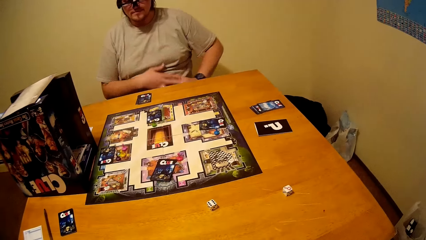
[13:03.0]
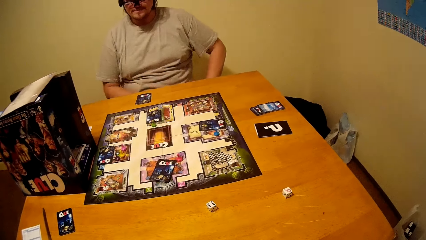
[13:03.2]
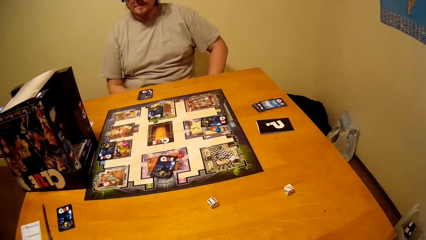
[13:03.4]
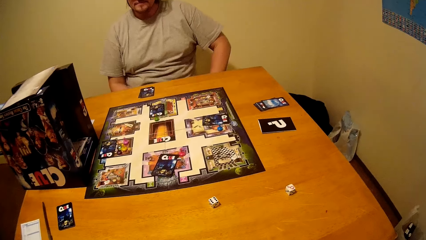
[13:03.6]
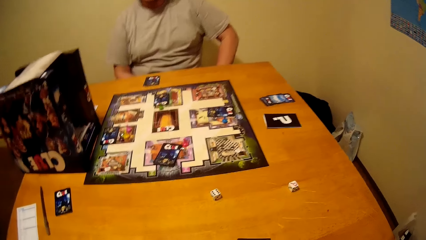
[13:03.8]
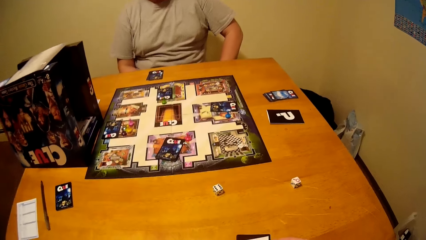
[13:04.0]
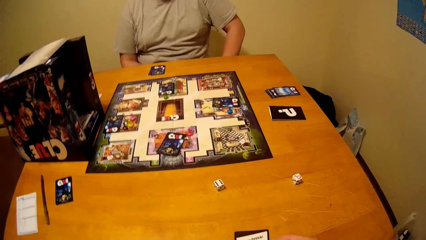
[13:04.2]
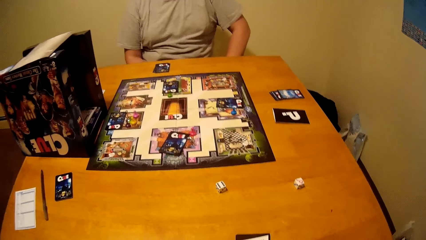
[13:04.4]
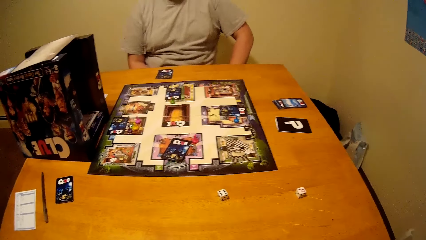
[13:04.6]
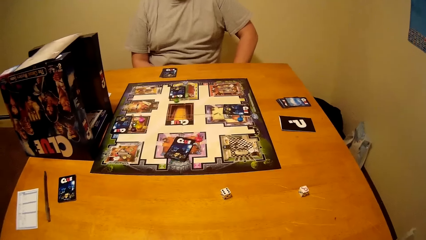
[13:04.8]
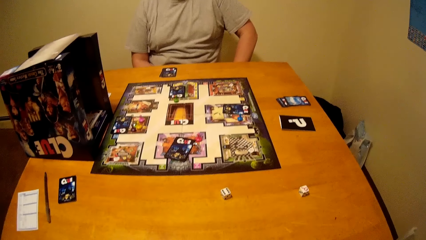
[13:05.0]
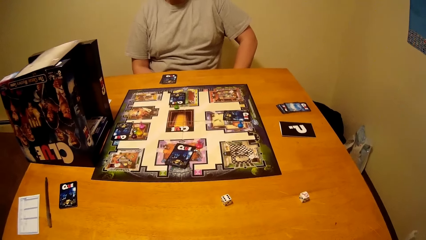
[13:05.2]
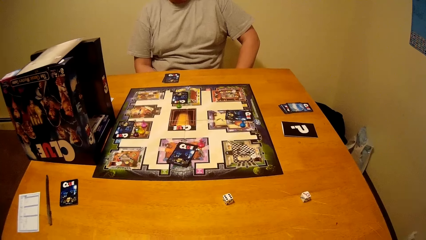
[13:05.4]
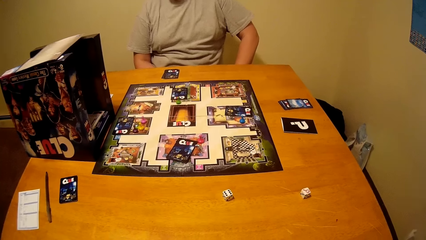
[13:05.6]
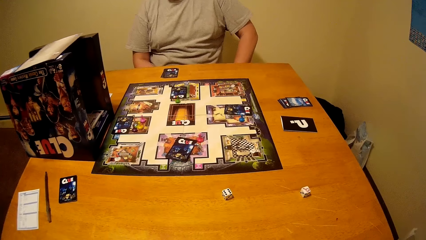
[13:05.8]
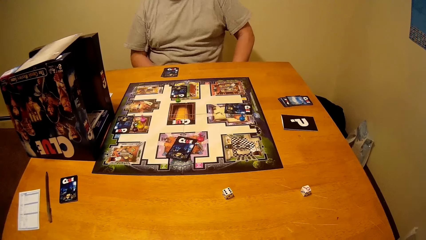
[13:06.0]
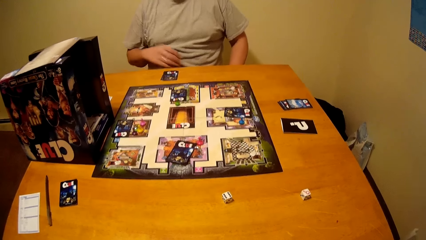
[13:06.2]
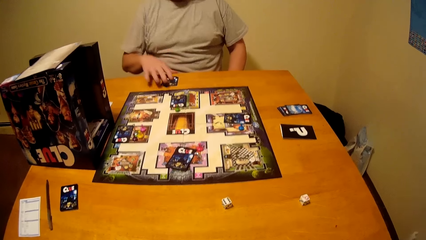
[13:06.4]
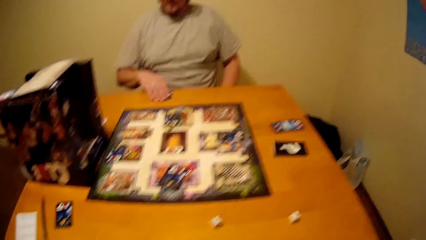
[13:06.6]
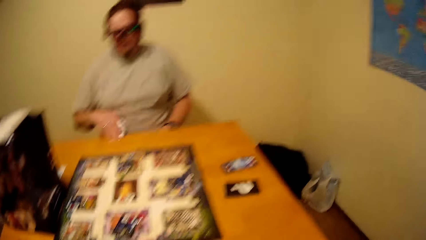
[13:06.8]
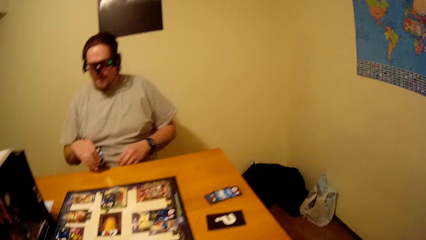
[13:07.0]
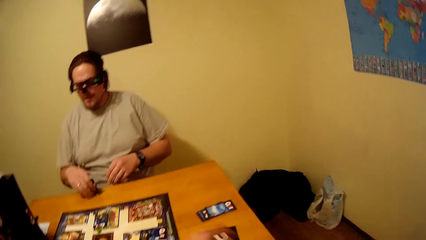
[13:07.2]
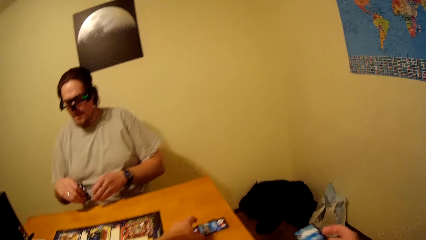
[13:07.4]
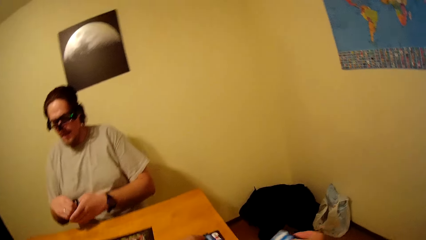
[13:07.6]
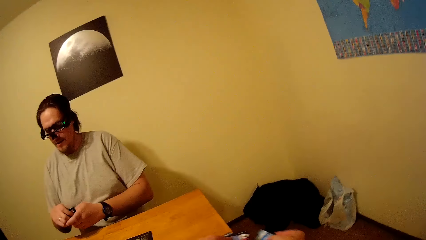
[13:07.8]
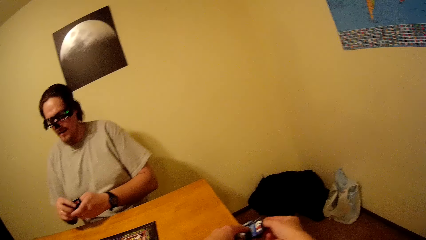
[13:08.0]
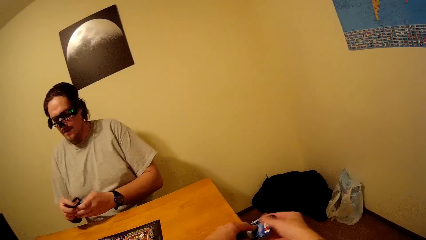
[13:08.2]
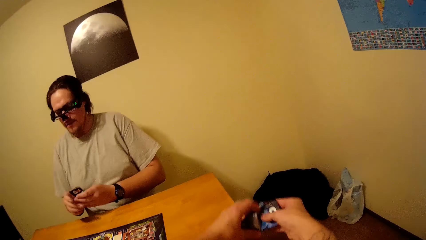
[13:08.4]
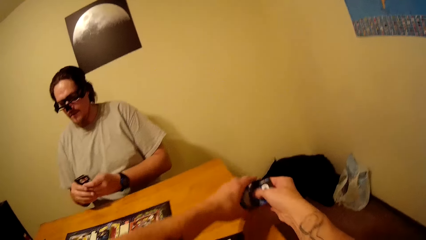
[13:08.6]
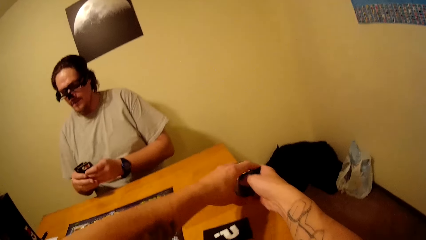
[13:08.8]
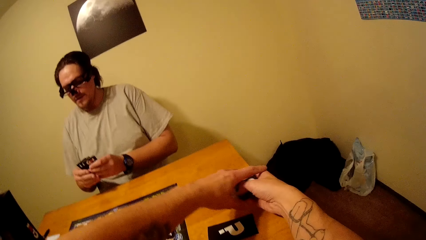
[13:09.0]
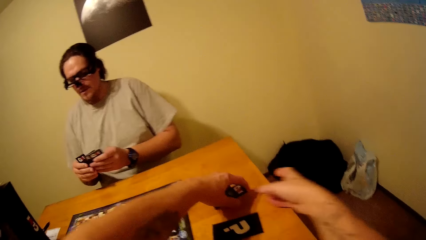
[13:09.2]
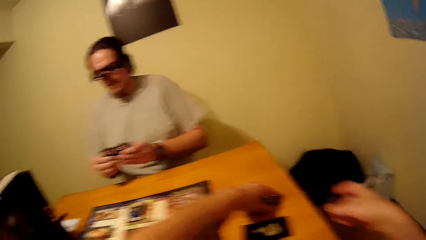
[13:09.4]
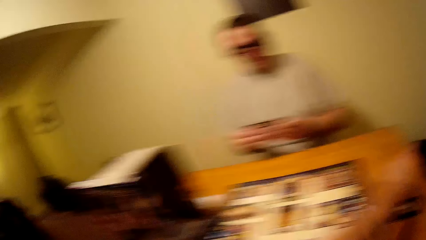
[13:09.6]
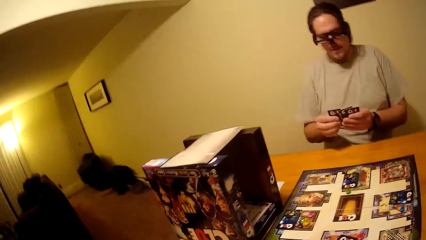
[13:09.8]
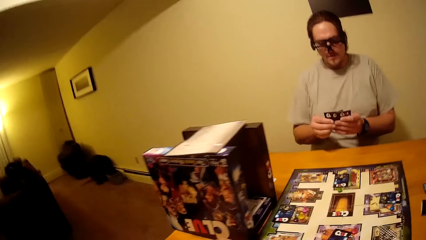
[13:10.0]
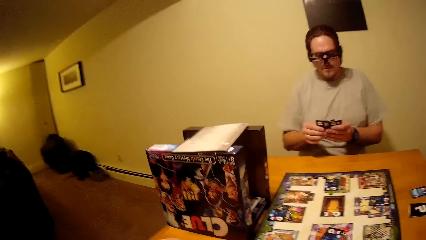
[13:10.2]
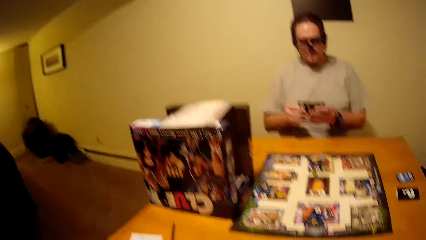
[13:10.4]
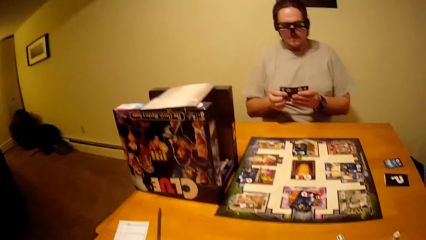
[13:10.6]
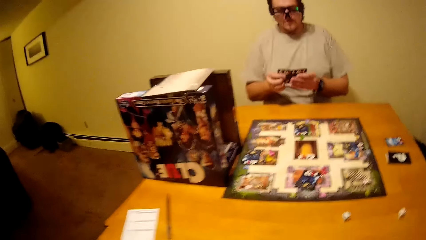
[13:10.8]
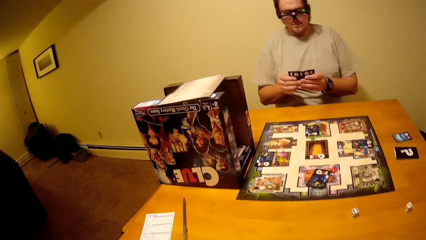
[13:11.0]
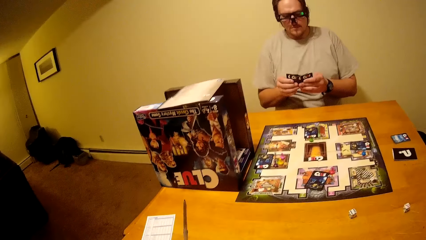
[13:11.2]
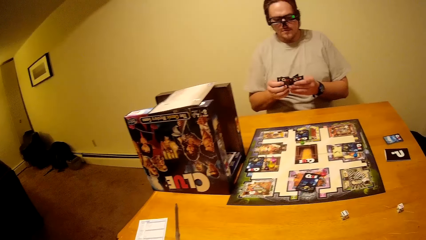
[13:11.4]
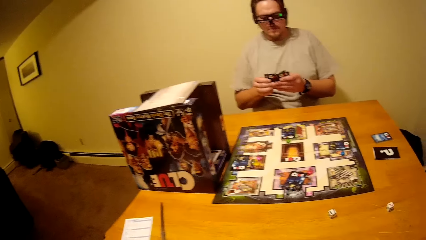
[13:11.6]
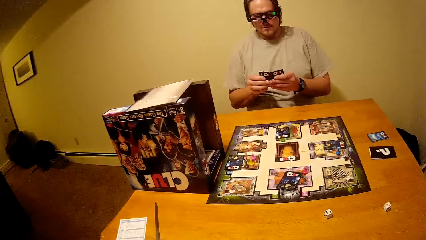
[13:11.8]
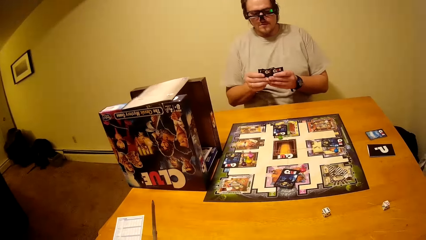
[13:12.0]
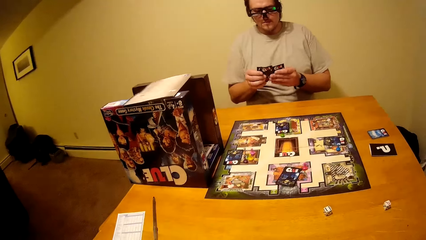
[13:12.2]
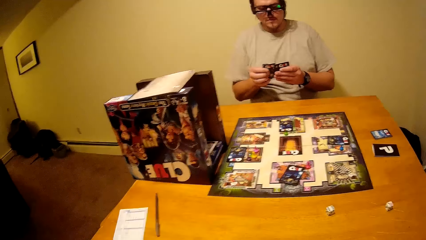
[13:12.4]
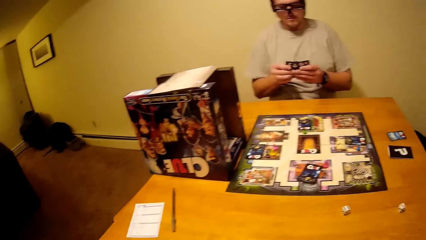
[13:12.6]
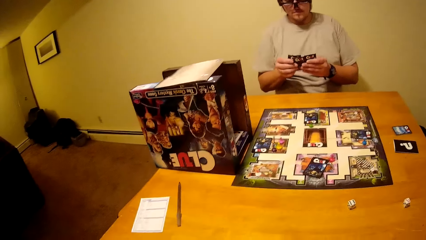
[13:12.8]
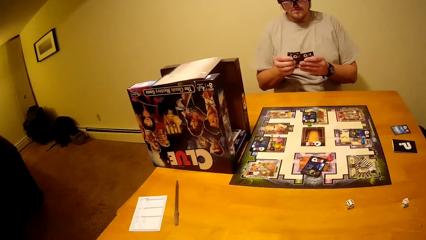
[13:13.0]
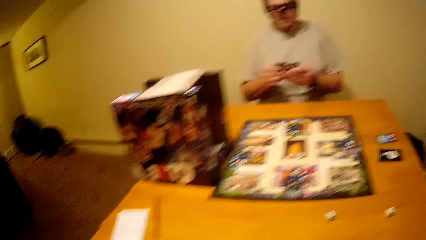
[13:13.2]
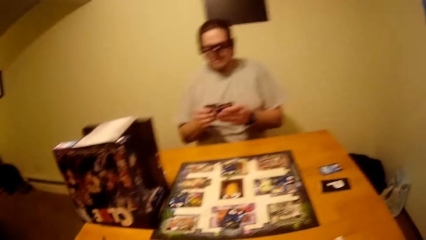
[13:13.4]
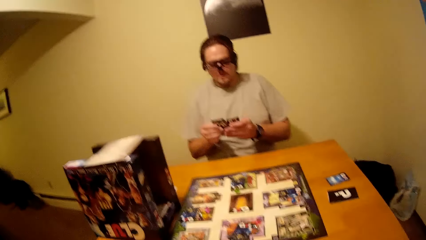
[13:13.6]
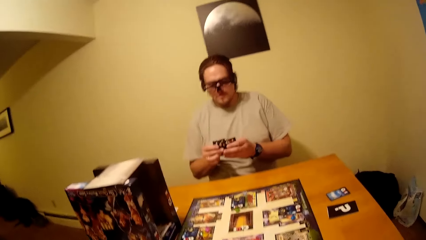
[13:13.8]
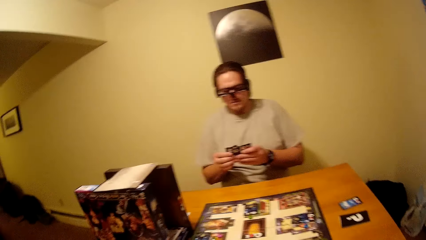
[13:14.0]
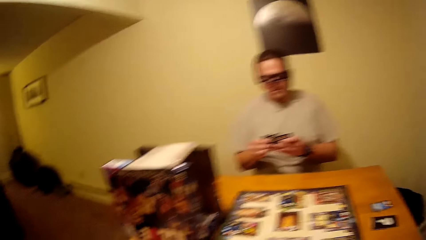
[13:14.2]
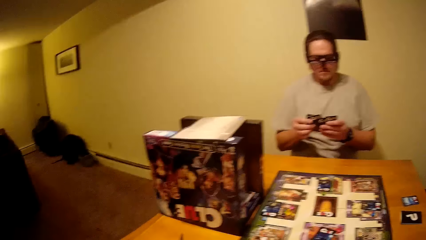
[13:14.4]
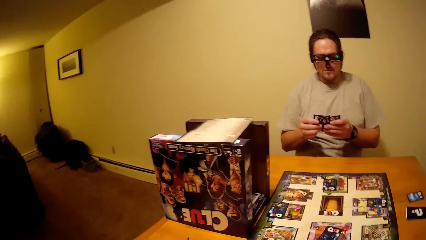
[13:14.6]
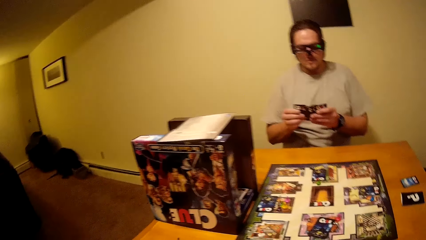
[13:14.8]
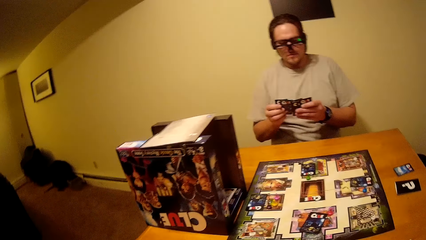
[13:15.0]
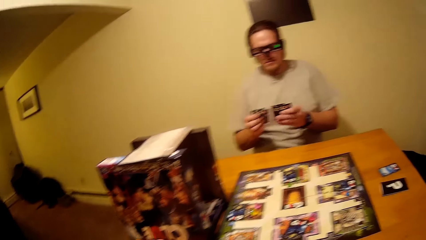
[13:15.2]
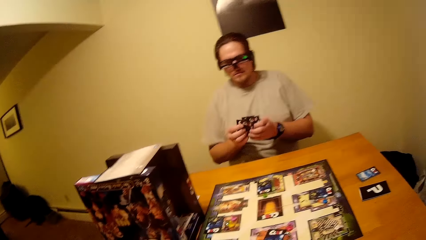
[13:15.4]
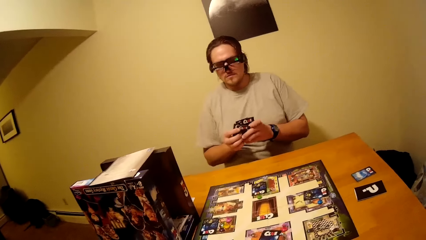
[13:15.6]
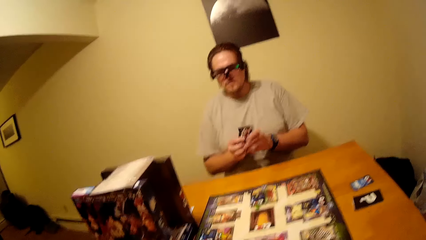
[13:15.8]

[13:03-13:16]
A man pulls his hand off the face. The man picks cards from the table. He switches the card to the other hand. The camera wearer picks cards from the table. The man spreads the cards. The camera wearer puts the cards on the table. The man checks the cards, and shuffles the cards.

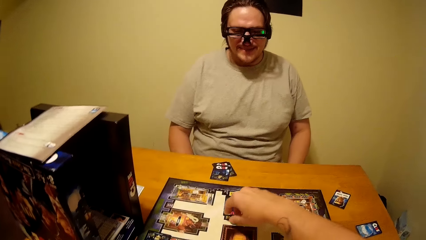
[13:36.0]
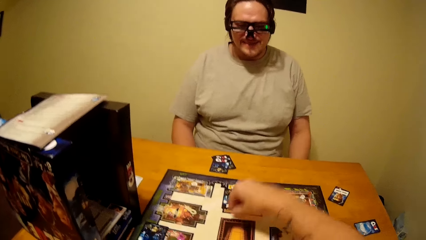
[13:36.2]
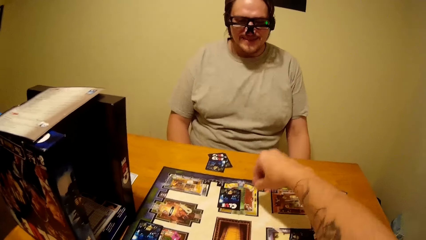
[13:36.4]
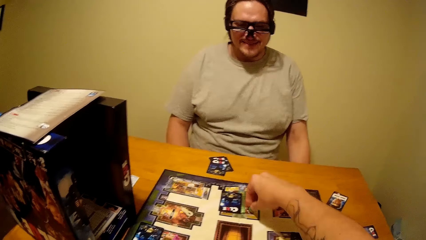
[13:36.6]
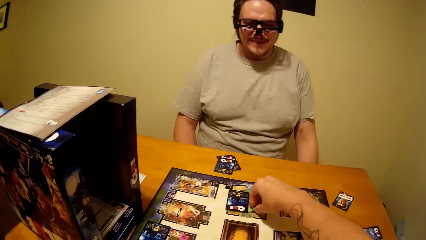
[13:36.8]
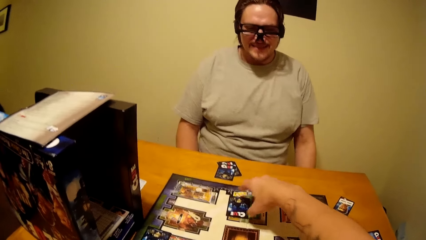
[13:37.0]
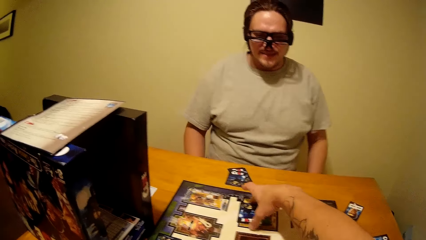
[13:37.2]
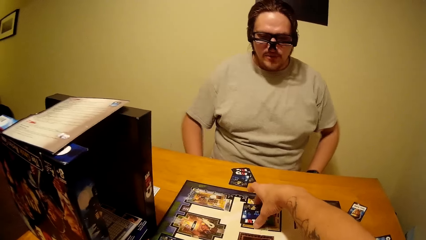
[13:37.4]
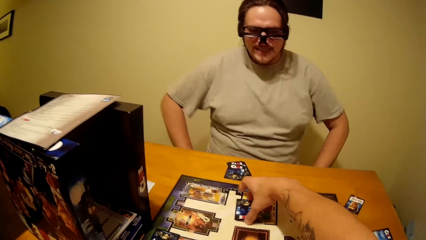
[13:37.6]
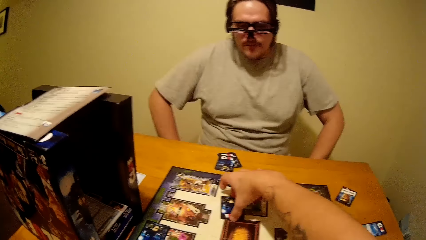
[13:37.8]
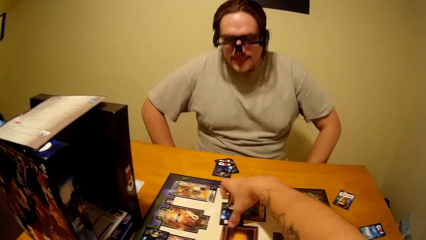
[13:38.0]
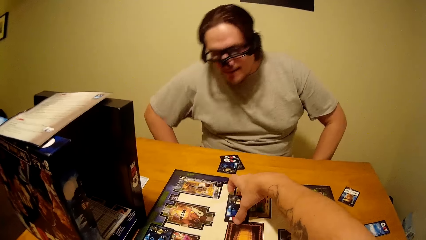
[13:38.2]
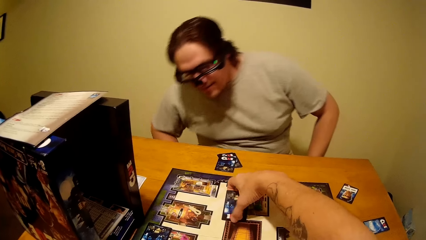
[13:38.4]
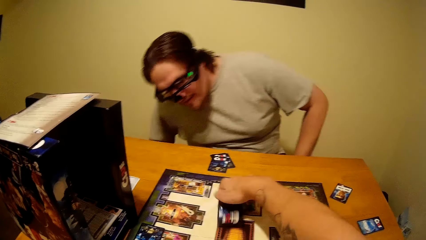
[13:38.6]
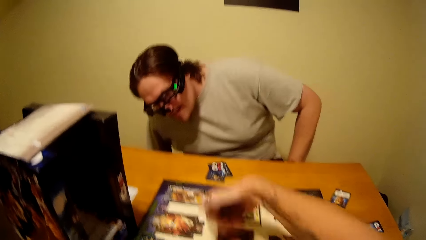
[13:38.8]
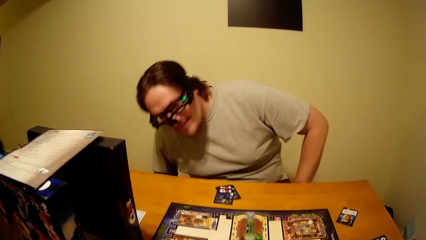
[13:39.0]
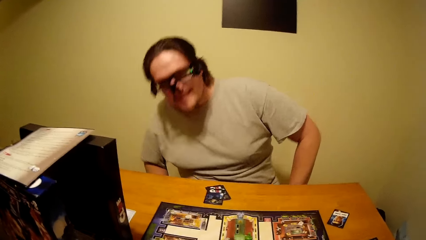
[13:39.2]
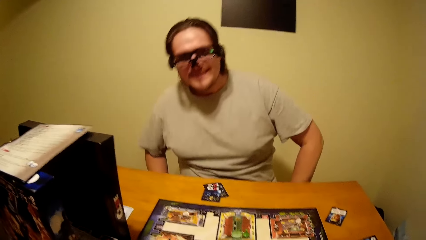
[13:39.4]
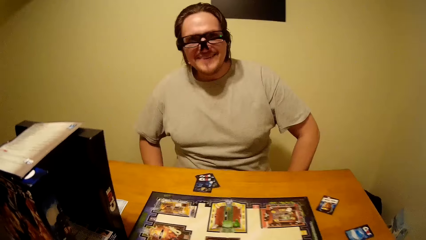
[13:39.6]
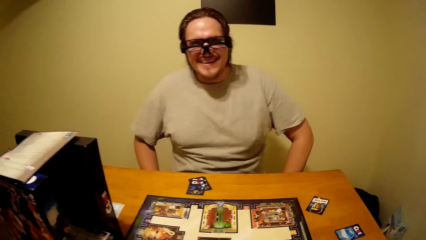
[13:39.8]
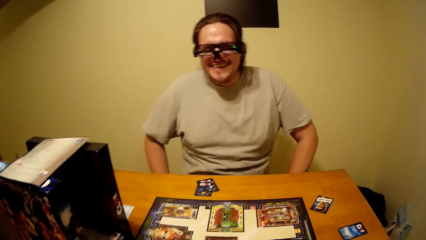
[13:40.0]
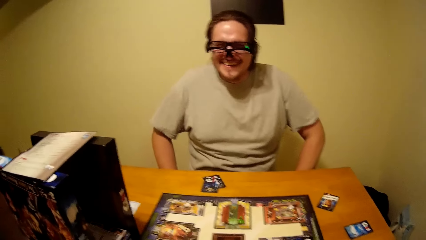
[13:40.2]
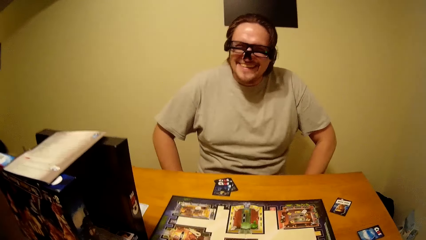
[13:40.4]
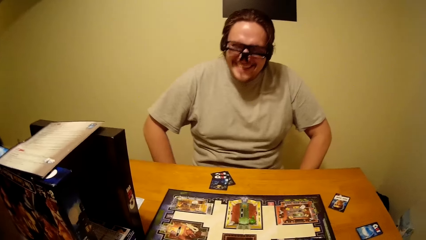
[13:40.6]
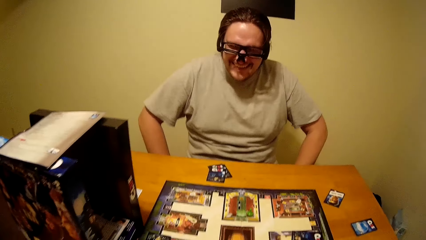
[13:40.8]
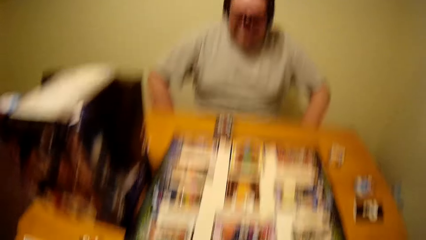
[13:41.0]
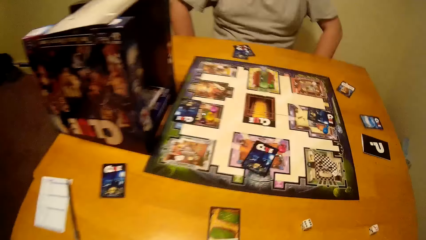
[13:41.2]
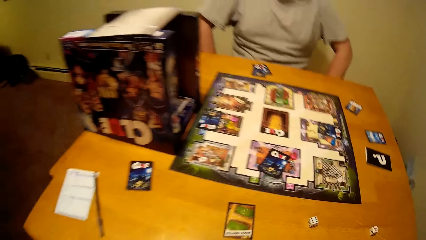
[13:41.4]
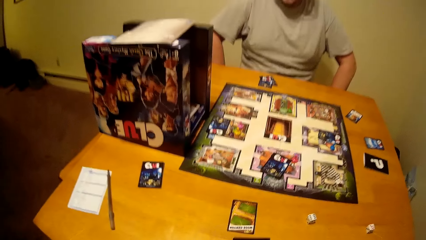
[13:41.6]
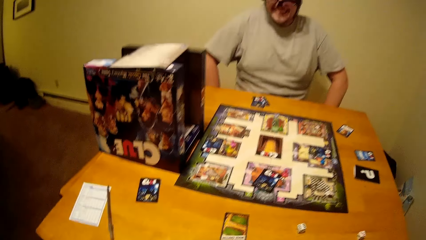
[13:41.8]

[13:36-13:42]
The camera wearer plays the board game. They pick a pawn from the clue board. They drop the pawn on the clue board. They pick cards from the clue board. A man laughs.
